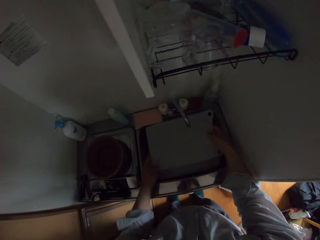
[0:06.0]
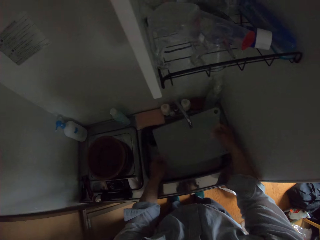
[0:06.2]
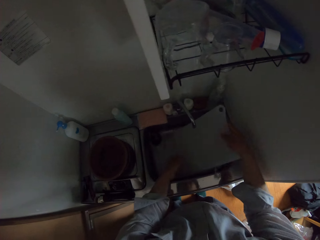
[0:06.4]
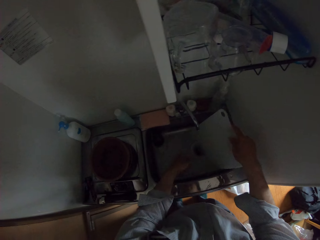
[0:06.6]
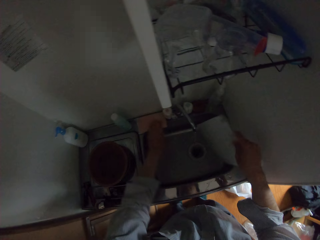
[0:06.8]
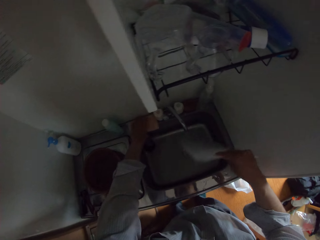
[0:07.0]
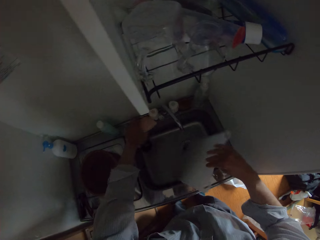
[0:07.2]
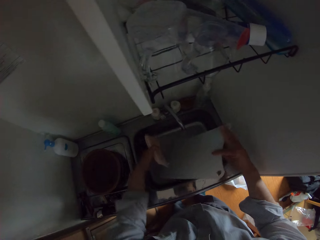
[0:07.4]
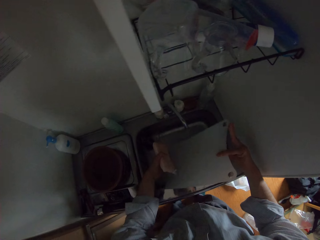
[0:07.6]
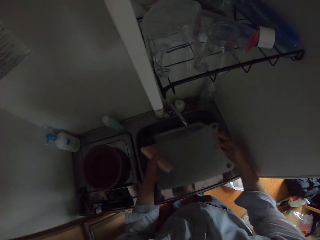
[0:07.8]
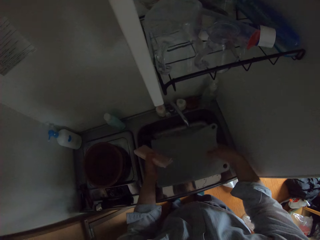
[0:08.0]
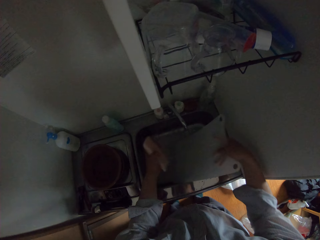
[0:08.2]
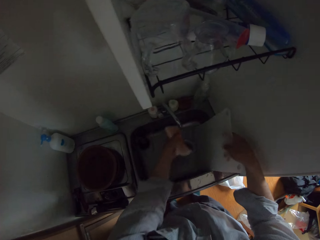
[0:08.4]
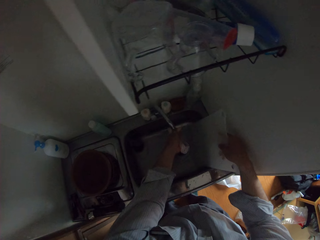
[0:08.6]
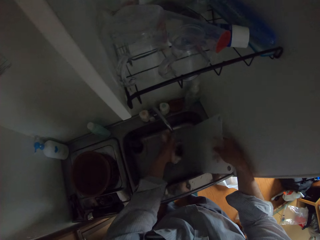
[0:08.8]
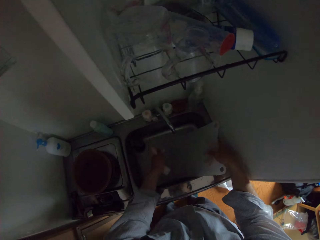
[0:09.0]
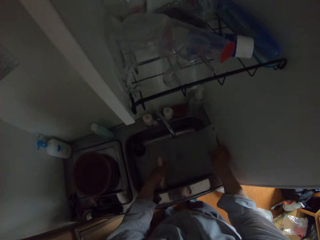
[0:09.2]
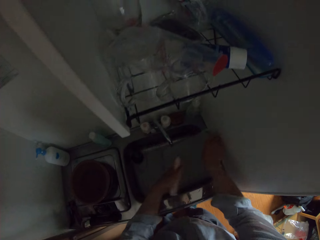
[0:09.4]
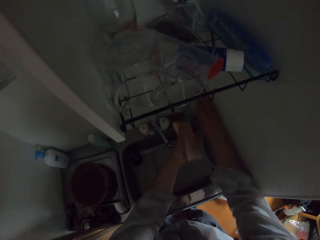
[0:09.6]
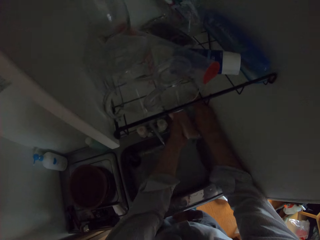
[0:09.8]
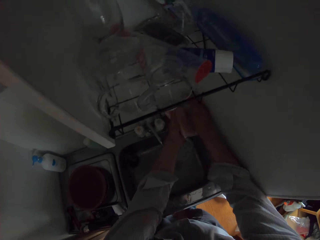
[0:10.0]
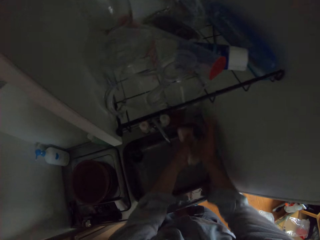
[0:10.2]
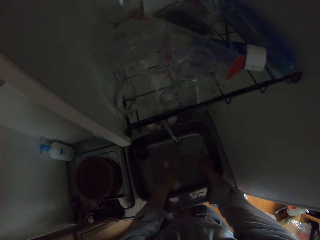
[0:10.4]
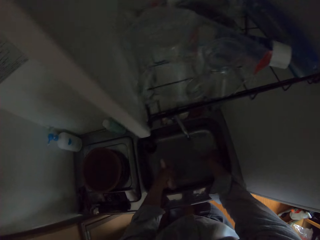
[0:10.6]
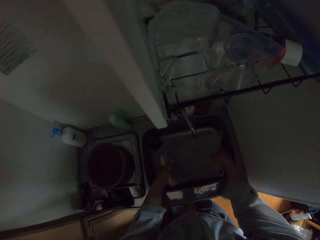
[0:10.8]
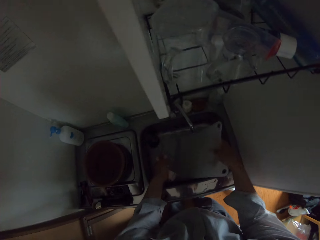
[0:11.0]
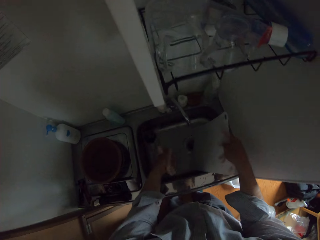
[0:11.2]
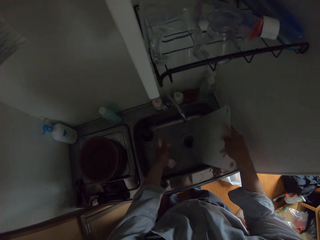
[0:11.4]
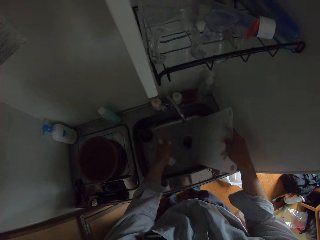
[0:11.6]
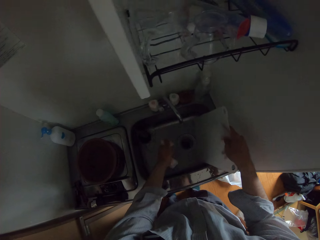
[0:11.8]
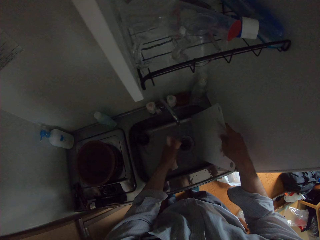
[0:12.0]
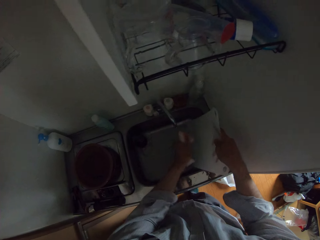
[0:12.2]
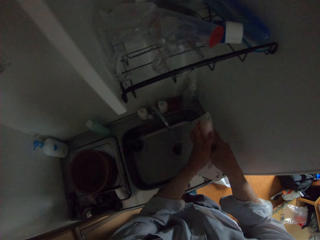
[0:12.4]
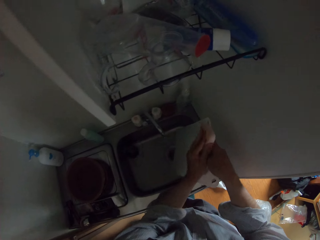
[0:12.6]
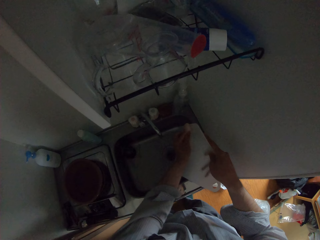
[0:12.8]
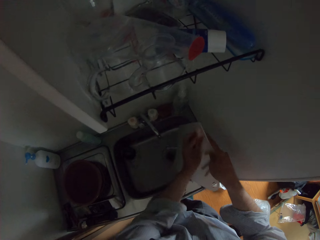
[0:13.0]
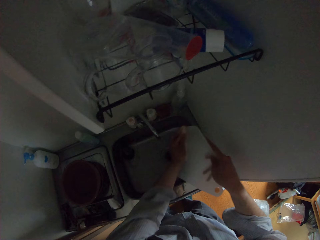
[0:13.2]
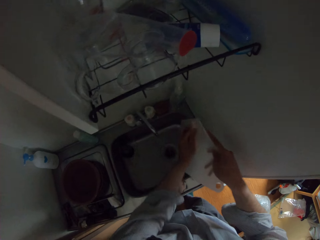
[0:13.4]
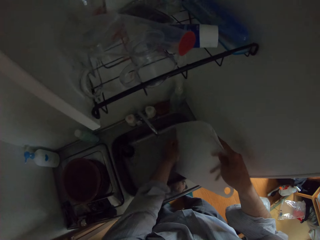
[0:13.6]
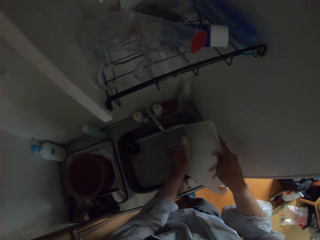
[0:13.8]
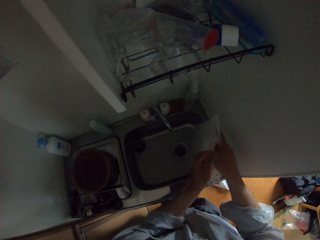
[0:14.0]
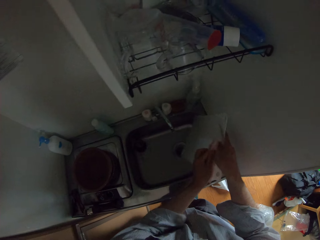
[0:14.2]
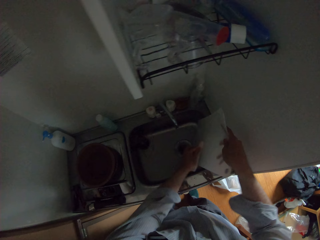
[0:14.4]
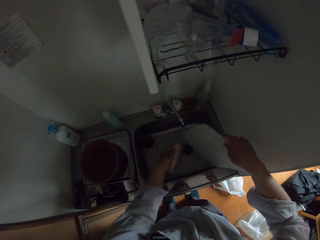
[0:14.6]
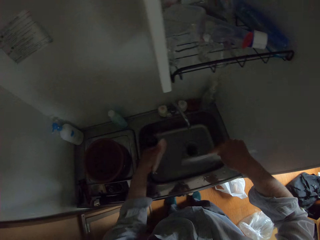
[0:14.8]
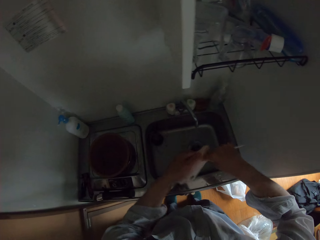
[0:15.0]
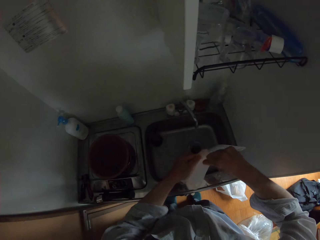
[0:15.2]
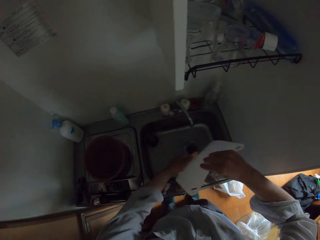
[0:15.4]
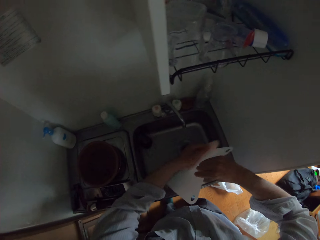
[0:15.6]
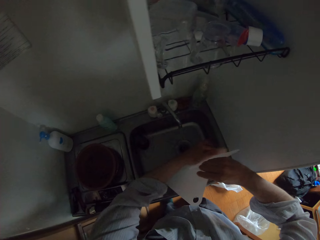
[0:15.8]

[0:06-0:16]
The camera wearer holds the cutting board. They pick a utensil scrubber or sponge. They put a liquid soap on it. They pick the cutting board. They wash the cutting board with the sponge.

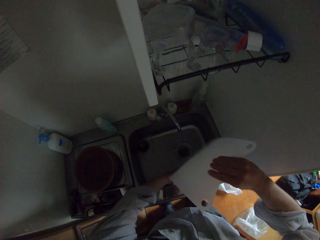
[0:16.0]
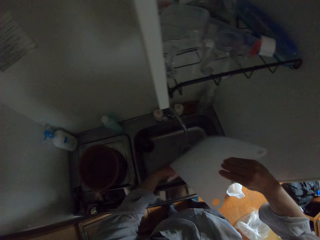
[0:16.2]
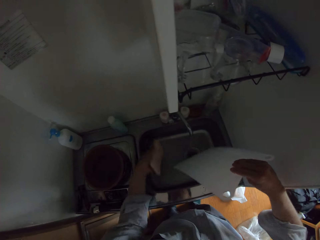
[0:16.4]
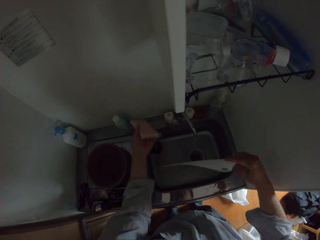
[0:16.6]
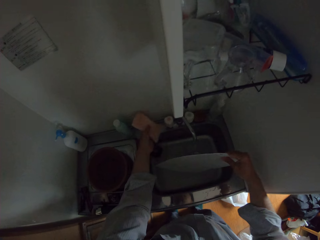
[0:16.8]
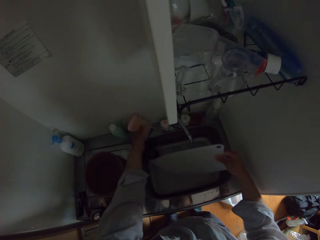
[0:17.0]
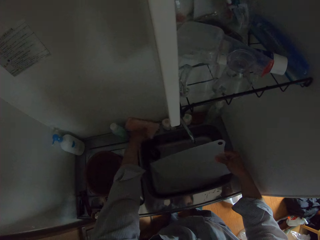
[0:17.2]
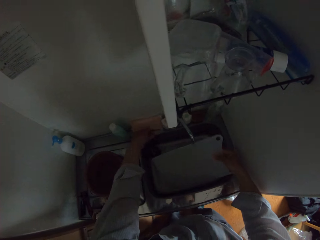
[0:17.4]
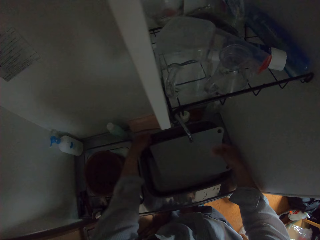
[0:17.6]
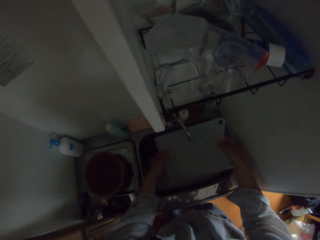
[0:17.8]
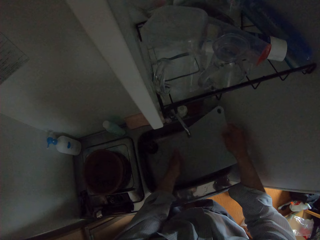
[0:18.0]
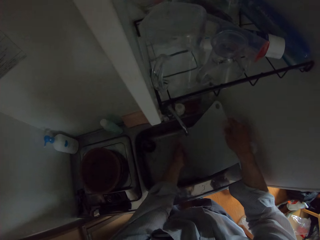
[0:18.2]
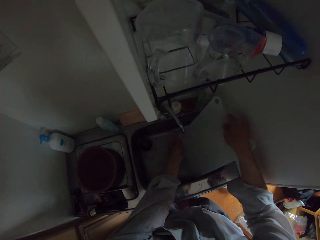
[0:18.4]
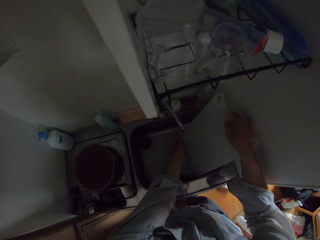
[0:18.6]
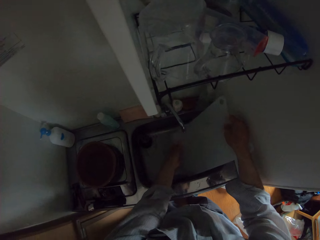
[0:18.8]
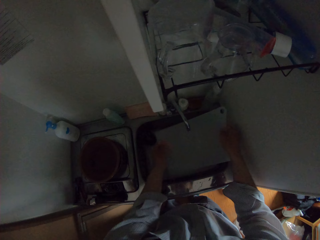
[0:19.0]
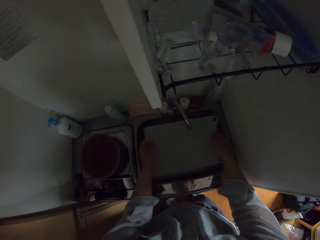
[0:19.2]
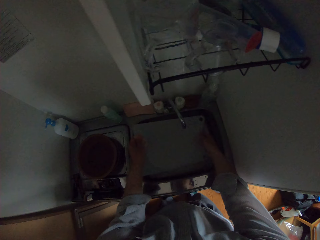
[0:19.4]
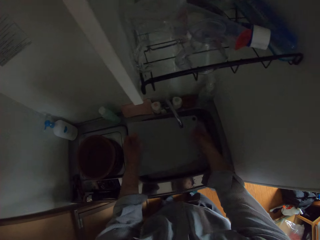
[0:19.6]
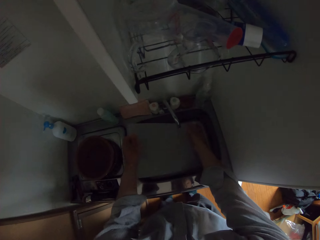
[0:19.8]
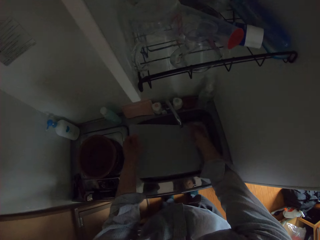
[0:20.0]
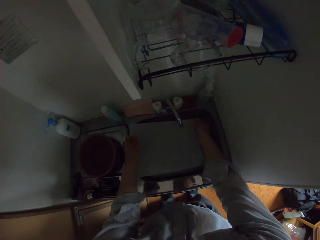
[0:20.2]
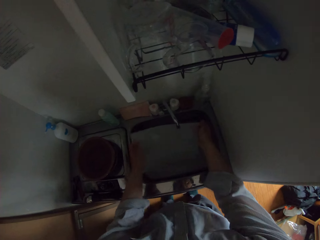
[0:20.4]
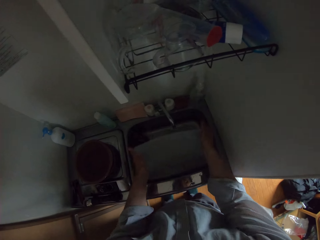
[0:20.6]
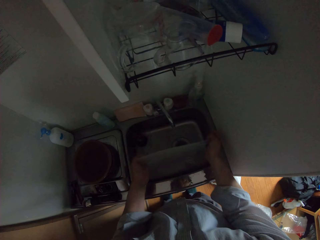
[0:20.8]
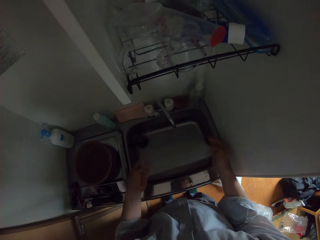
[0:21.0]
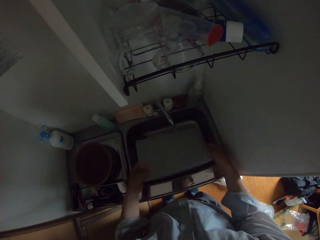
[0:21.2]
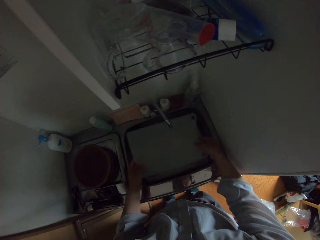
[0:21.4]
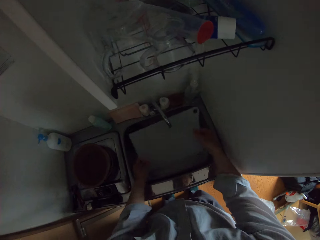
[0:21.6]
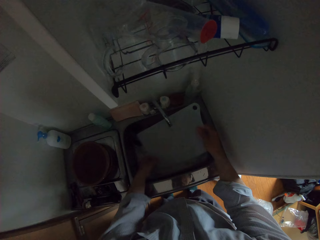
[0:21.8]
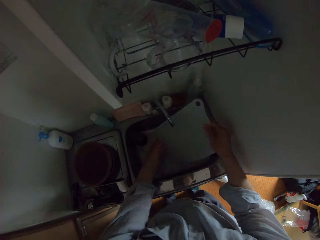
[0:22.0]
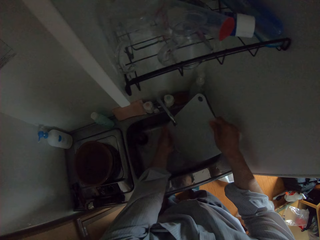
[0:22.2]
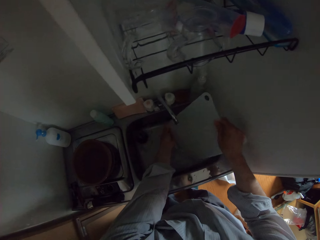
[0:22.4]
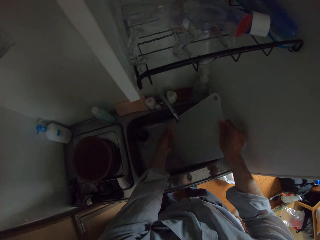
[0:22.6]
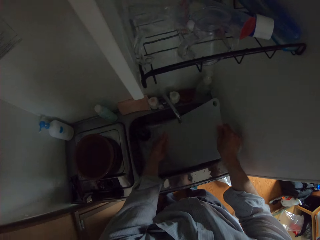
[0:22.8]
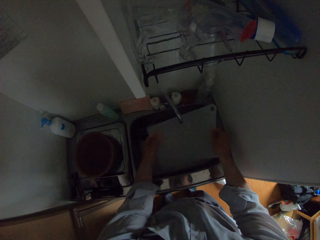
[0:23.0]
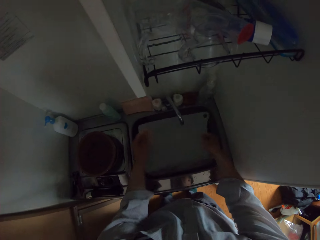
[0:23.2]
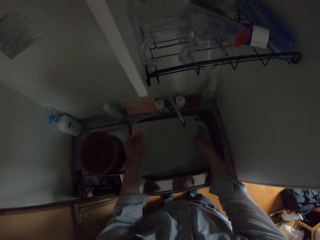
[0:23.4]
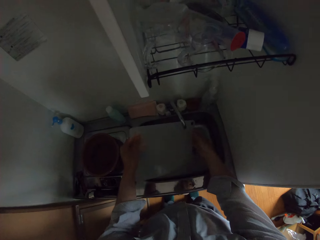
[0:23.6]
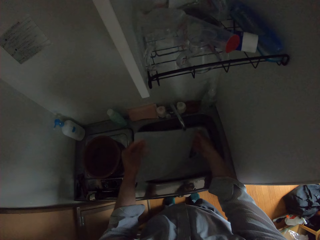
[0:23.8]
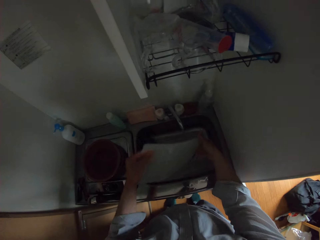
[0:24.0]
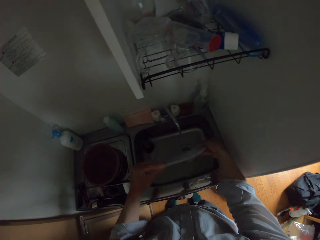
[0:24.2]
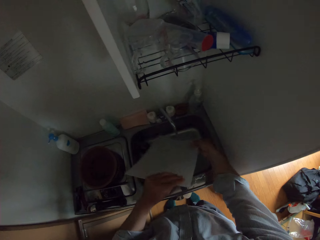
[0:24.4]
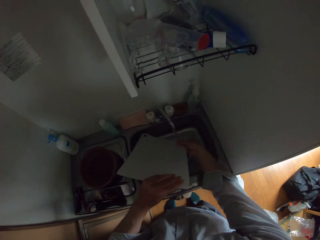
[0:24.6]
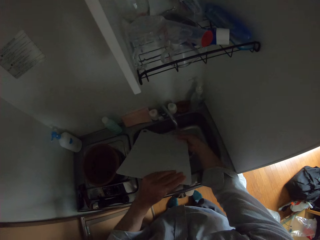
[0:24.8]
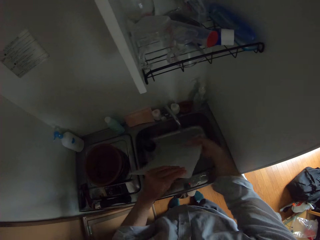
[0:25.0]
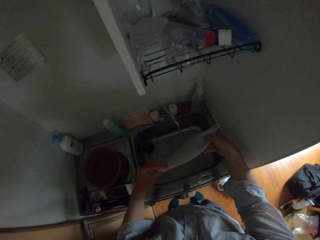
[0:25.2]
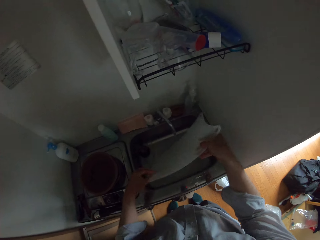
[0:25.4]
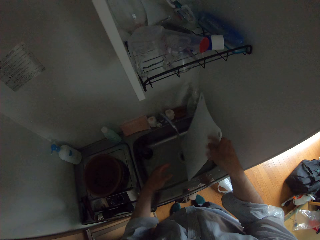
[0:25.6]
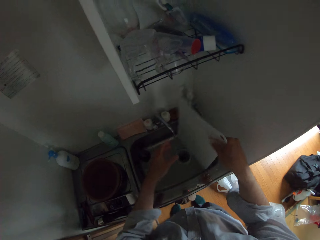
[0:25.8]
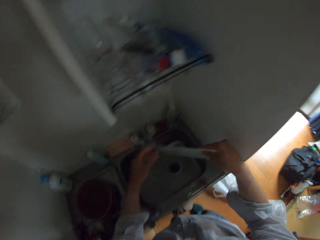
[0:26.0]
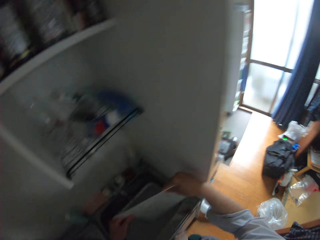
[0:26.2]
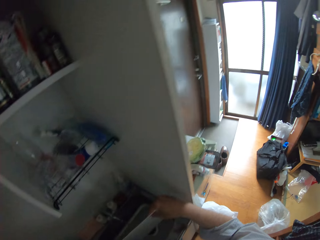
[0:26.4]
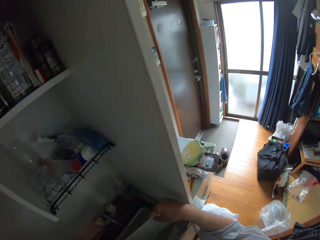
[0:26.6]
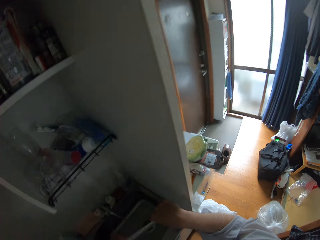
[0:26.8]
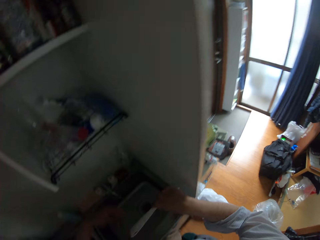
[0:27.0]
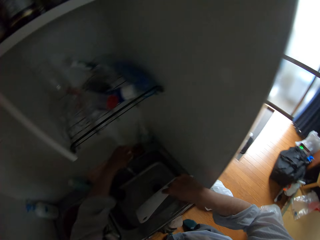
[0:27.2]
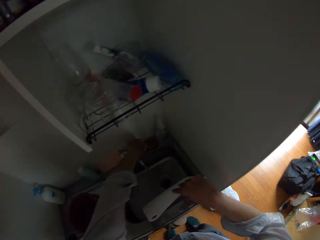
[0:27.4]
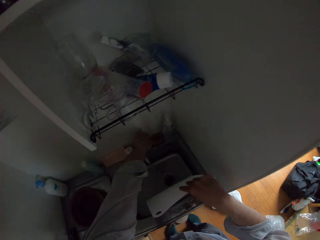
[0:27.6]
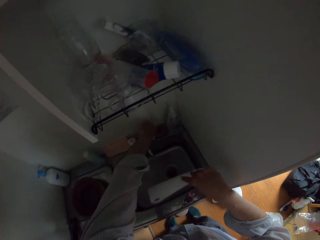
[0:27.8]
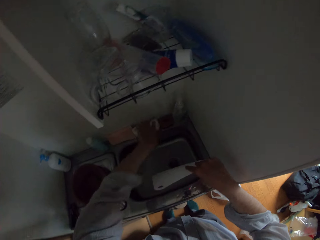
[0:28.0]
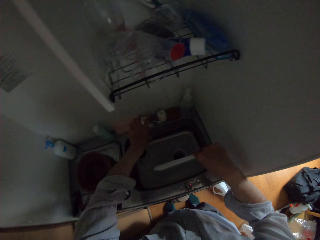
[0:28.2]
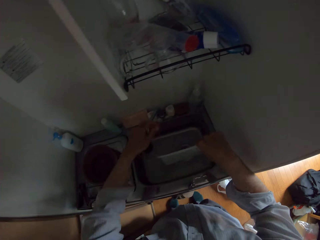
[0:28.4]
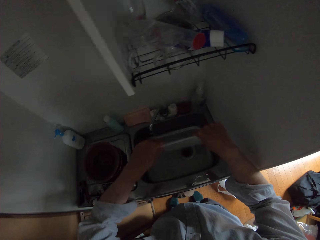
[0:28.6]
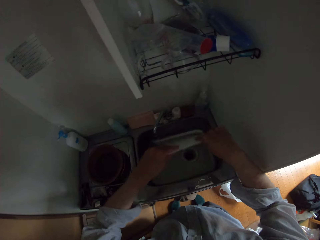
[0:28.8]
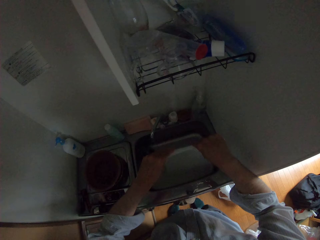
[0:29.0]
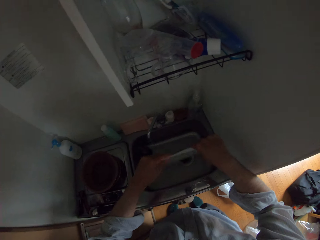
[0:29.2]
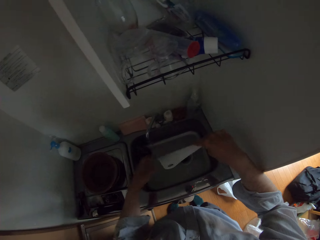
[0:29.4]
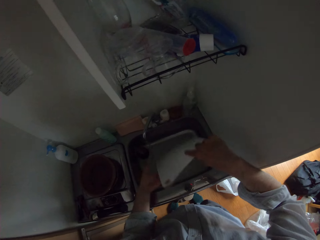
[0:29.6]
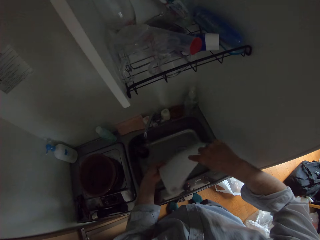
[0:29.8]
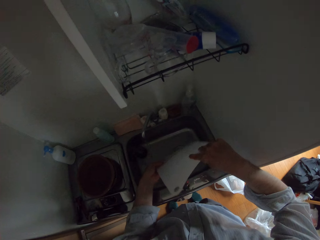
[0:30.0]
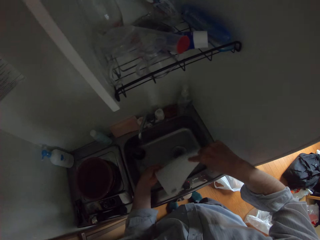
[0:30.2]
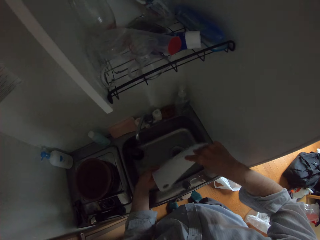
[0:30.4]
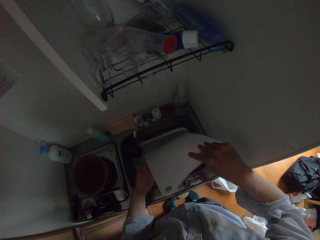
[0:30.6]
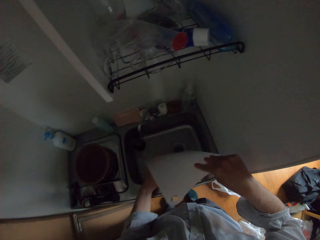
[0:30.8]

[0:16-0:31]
The camera wearer drops the sponge on the sink. They rinse the cutting board in the sink with water from the tap. They close the tap. They shake the cutting board in the sink.
